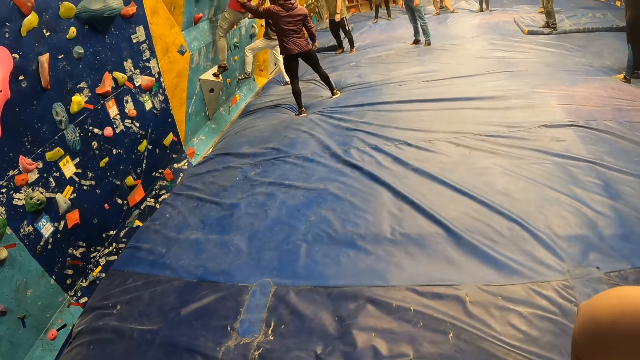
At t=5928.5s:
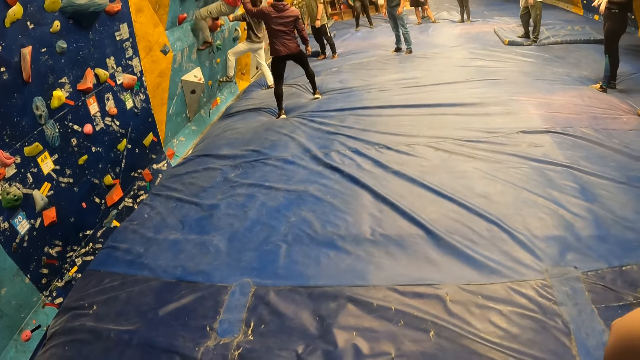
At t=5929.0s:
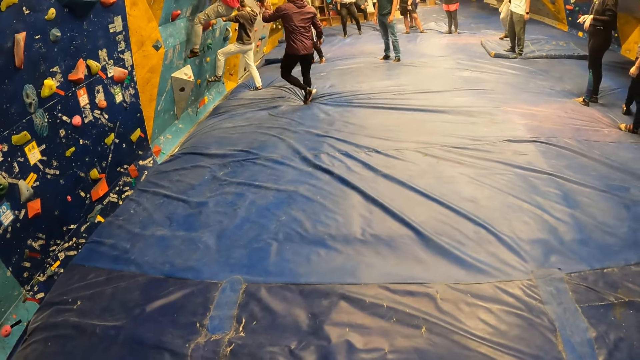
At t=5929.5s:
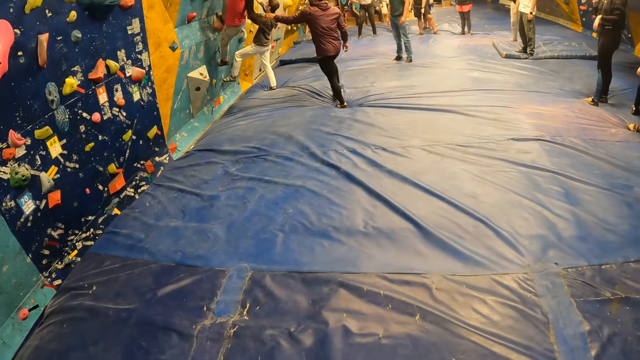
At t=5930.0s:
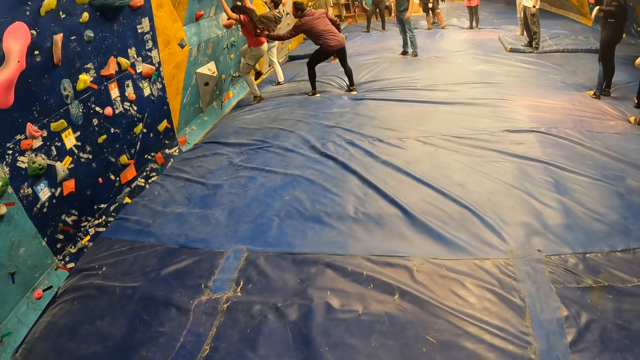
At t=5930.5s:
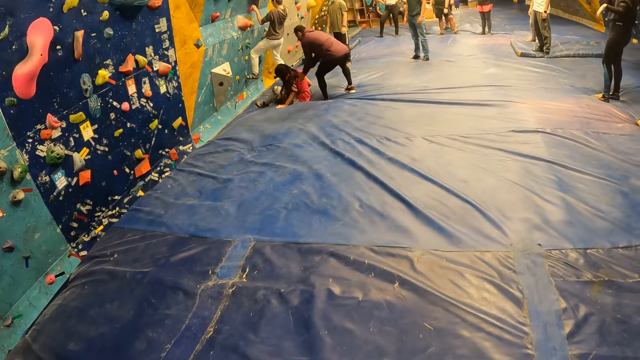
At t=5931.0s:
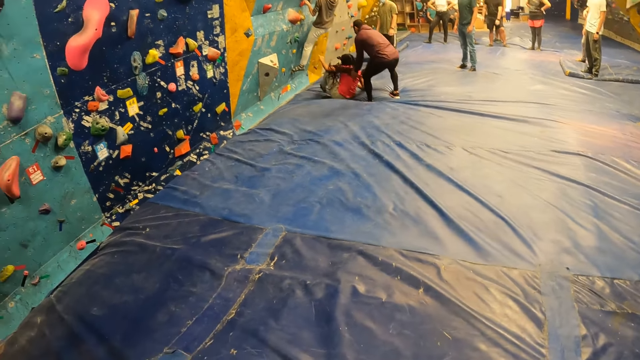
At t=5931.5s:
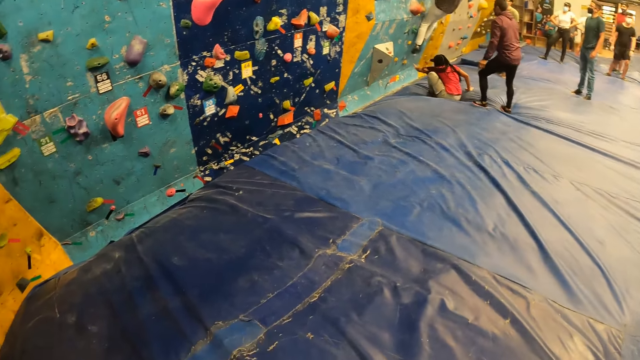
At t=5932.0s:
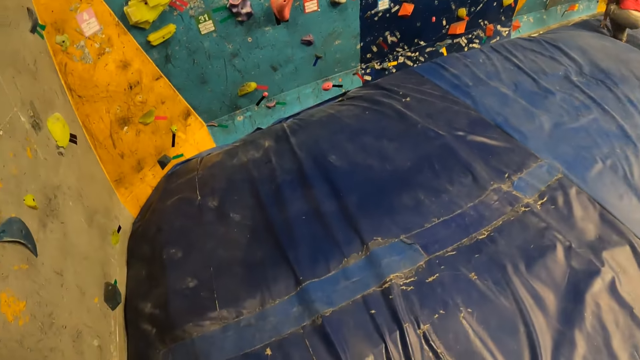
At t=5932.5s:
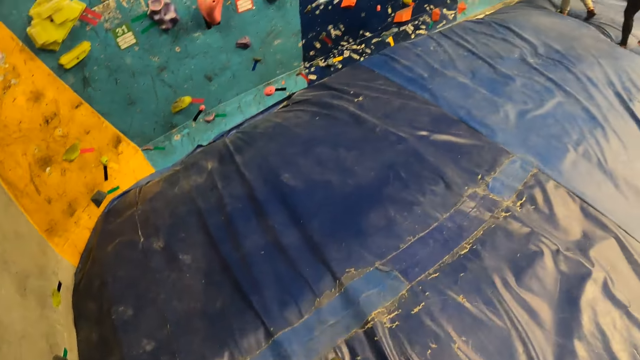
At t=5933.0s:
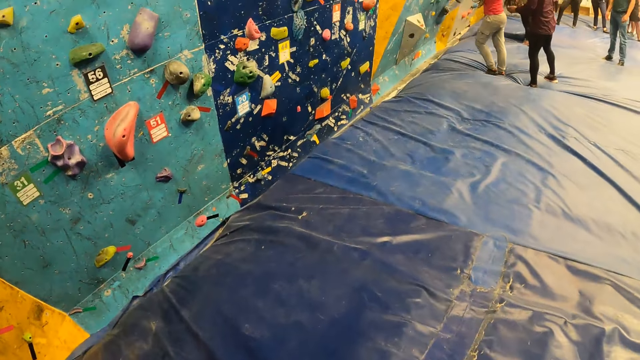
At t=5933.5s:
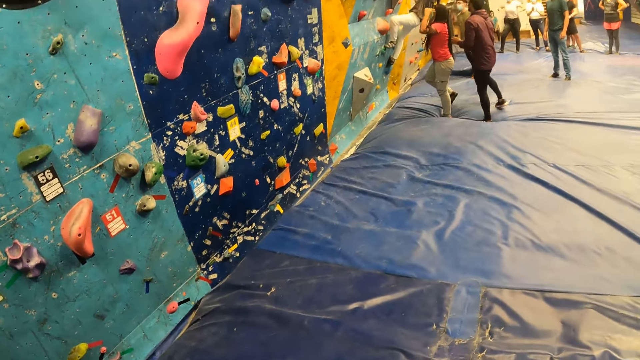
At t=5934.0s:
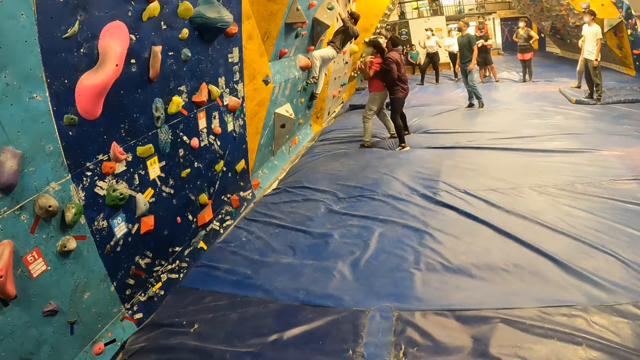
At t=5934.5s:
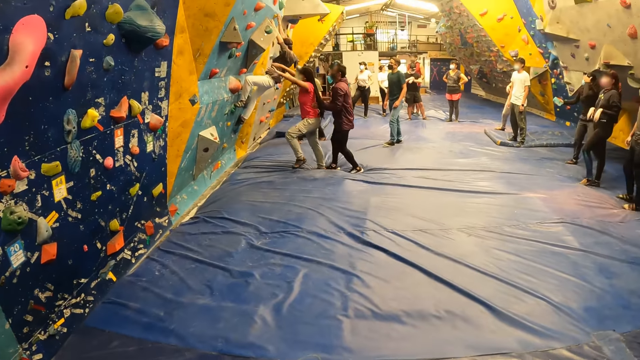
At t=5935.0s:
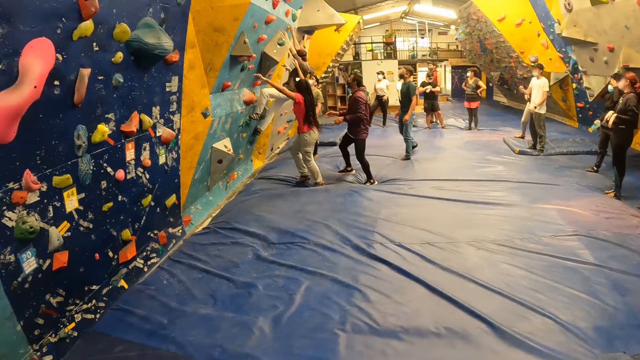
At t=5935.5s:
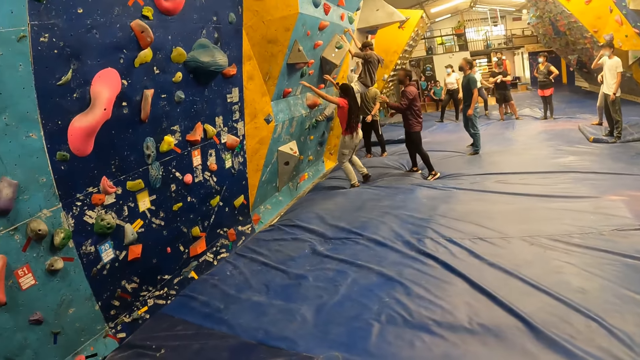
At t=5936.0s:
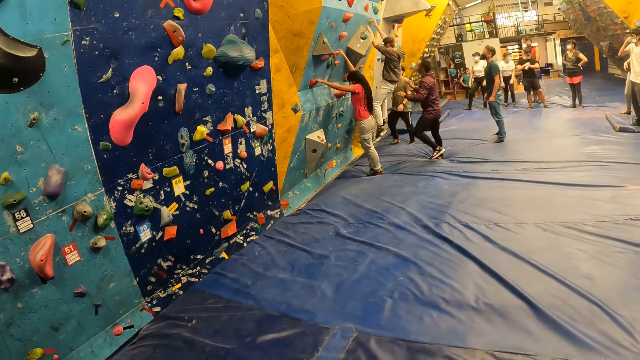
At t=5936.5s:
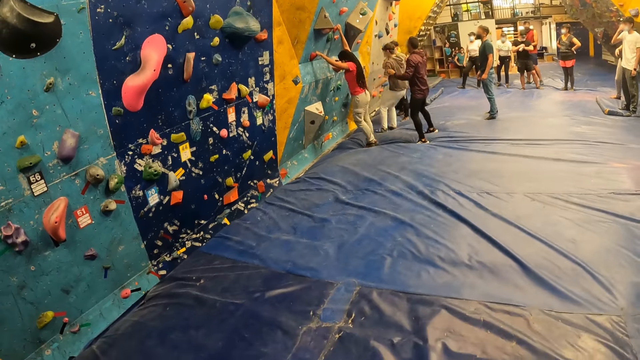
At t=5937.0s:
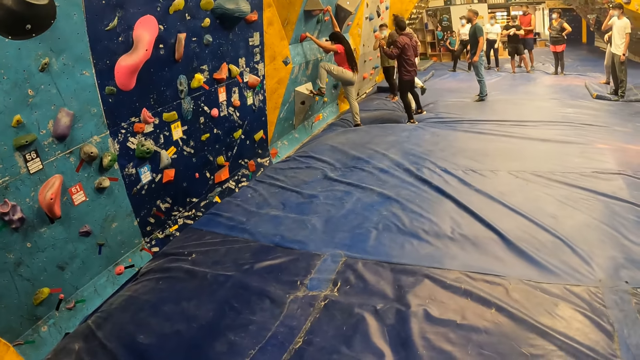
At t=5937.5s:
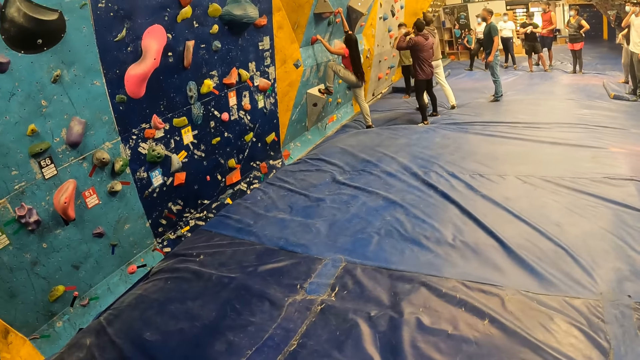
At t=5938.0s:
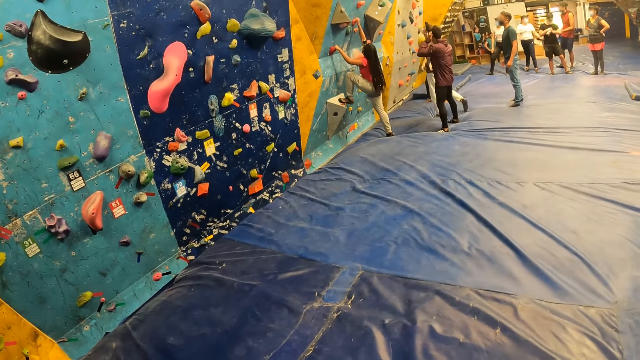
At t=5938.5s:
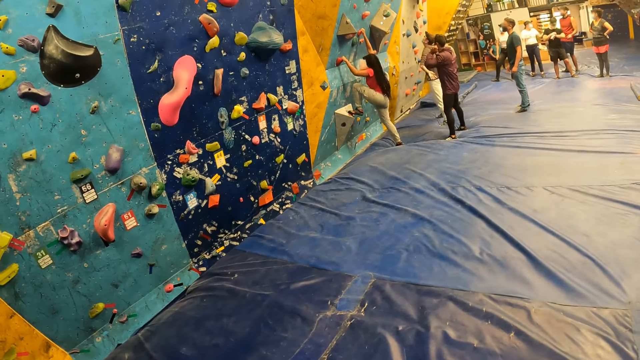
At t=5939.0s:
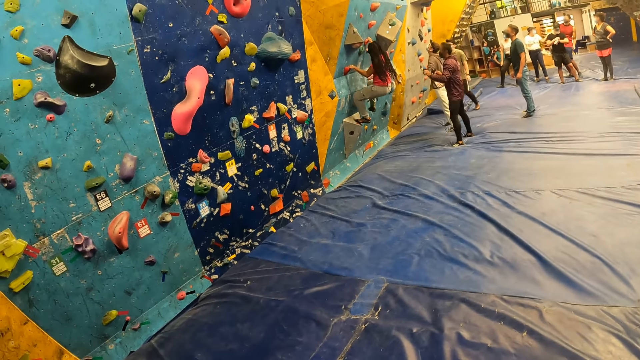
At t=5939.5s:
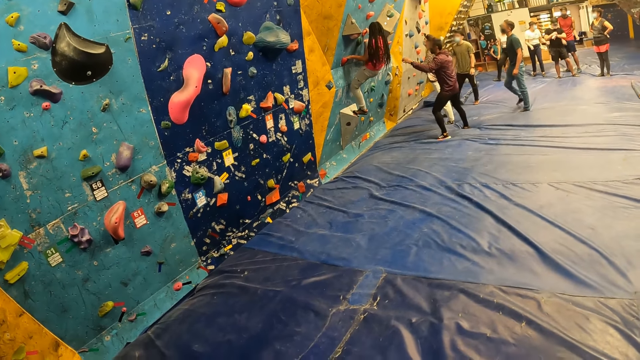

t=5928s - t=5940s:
The woman falls on the crash pad from the bouldering wall. A man touches the woman with both hands. The woman stands up from the crash pad. The woman adjusts her hair with both hands. The woman climbs the bouldering wall.

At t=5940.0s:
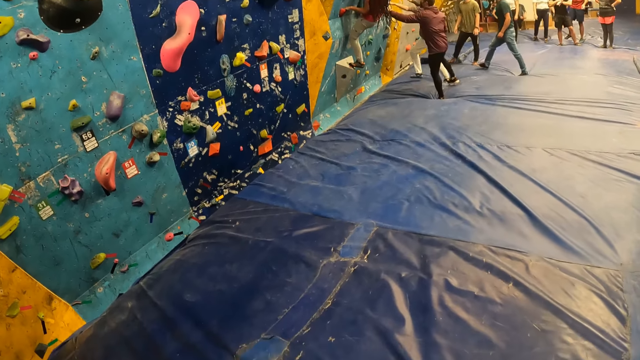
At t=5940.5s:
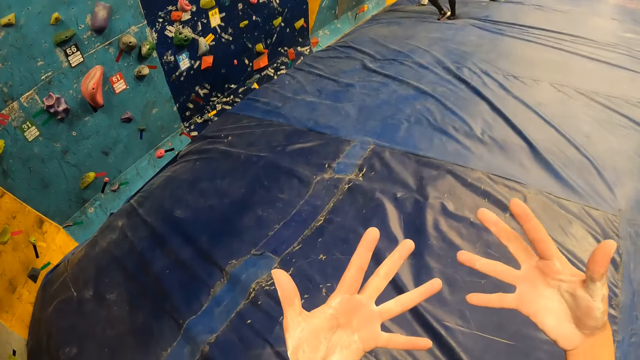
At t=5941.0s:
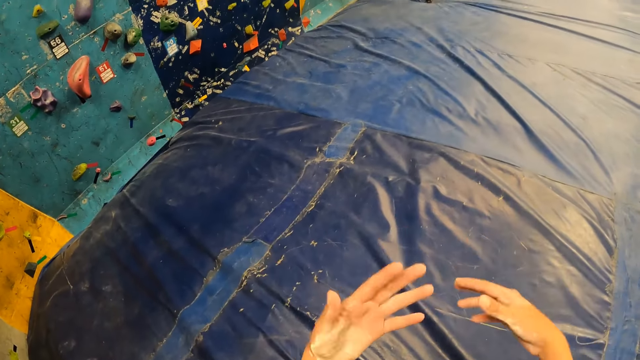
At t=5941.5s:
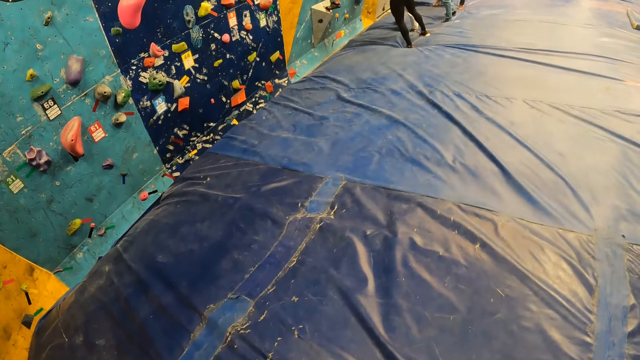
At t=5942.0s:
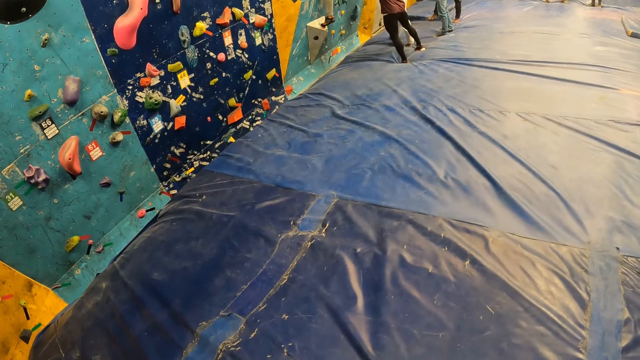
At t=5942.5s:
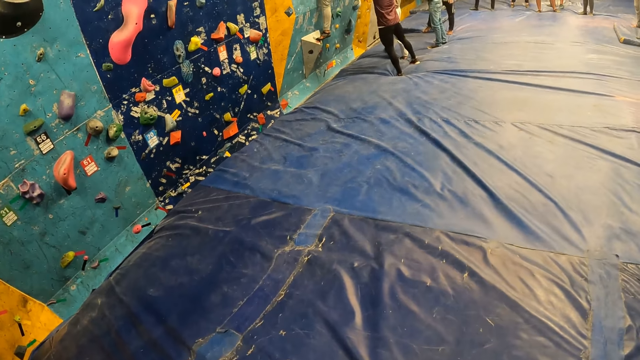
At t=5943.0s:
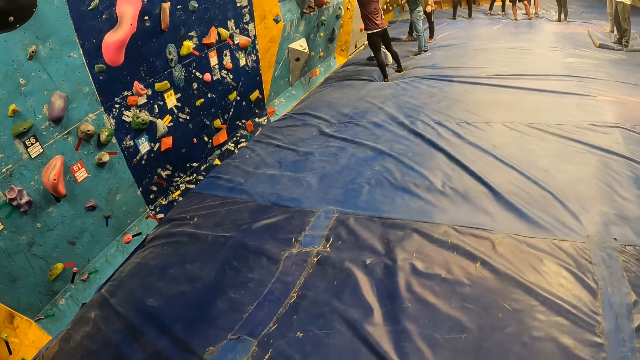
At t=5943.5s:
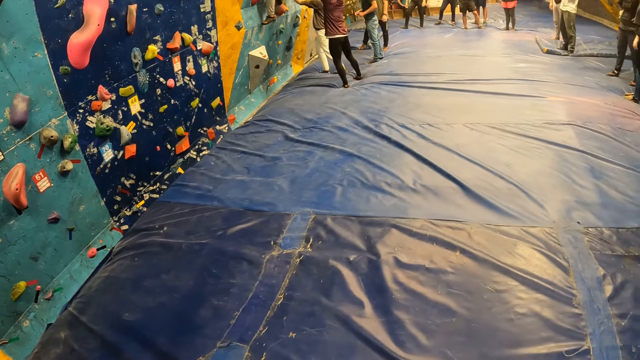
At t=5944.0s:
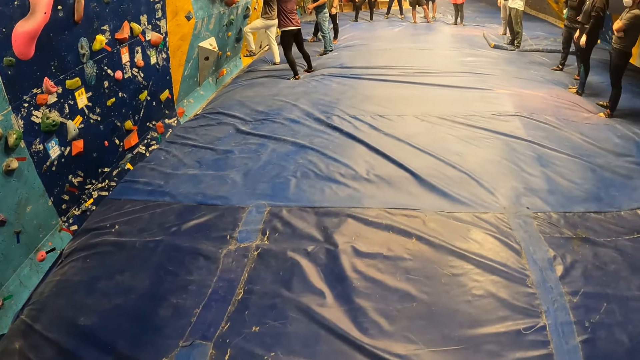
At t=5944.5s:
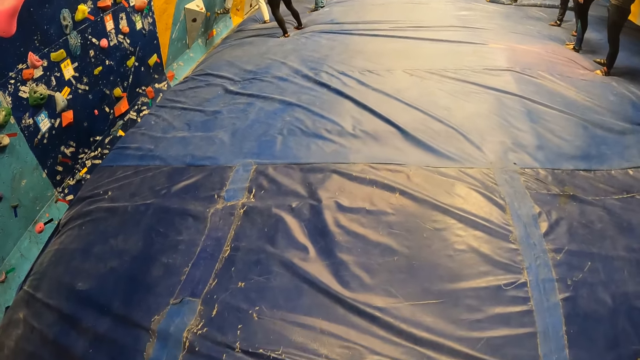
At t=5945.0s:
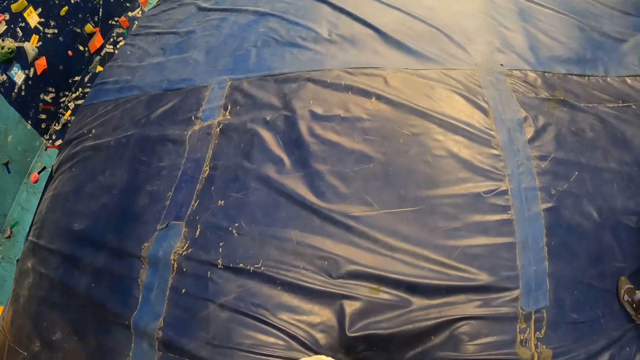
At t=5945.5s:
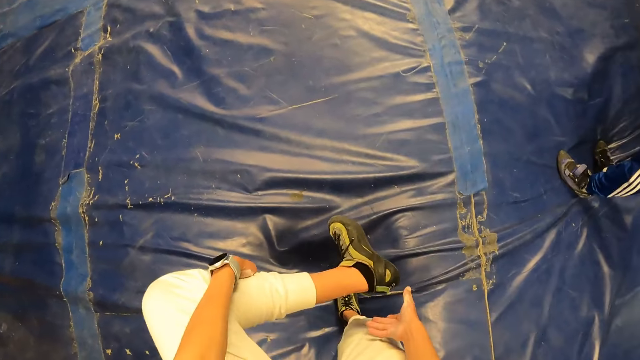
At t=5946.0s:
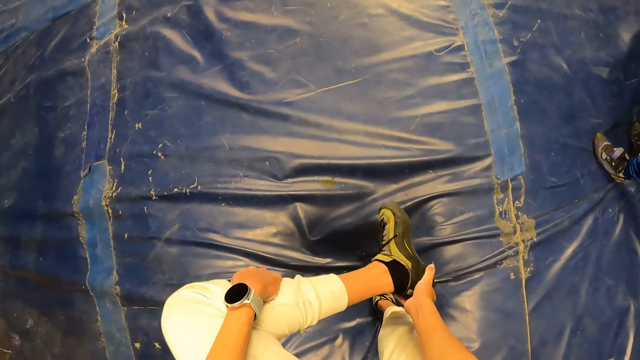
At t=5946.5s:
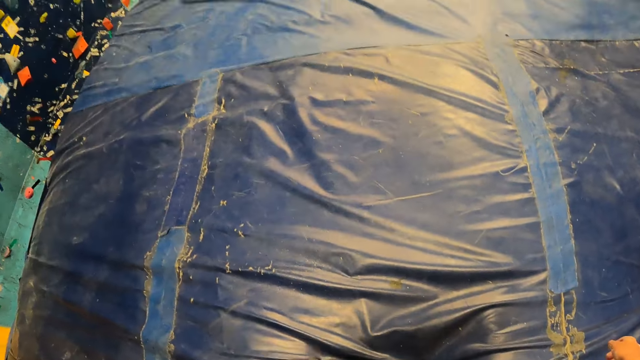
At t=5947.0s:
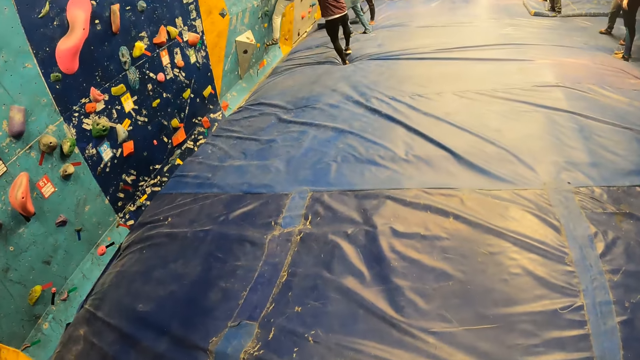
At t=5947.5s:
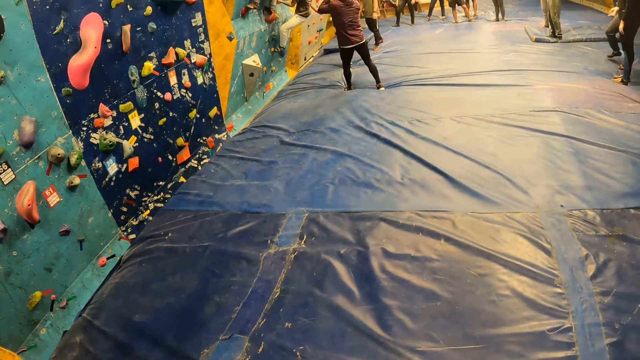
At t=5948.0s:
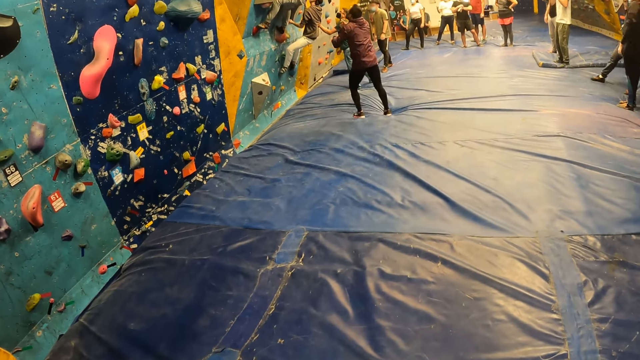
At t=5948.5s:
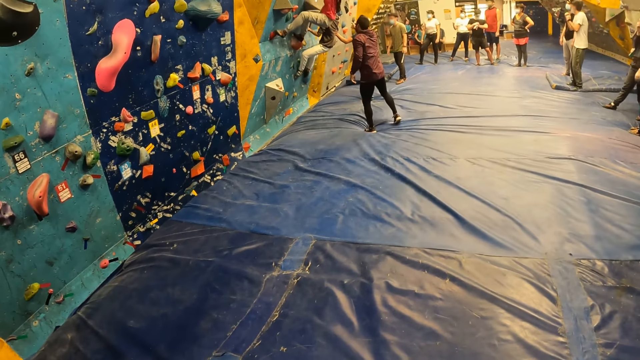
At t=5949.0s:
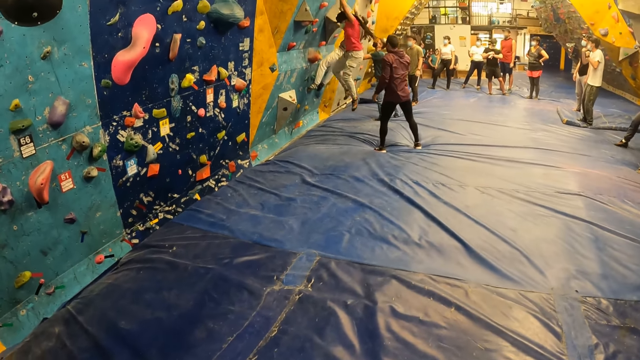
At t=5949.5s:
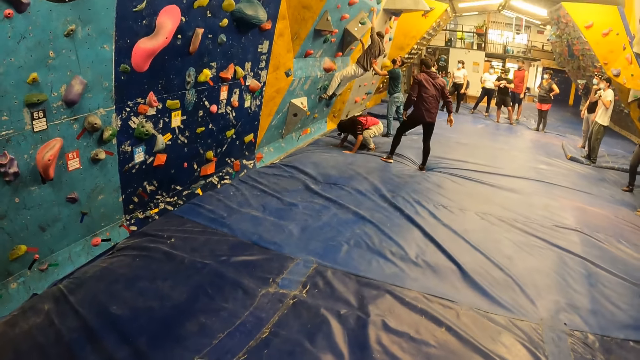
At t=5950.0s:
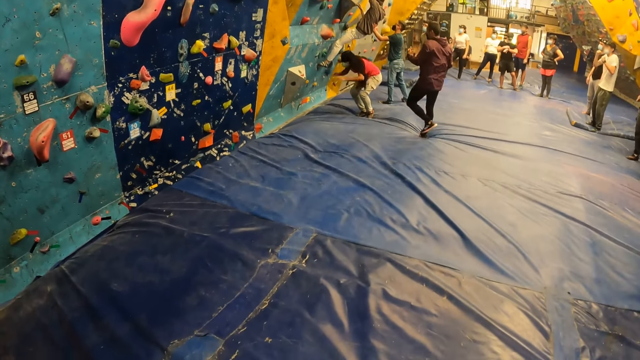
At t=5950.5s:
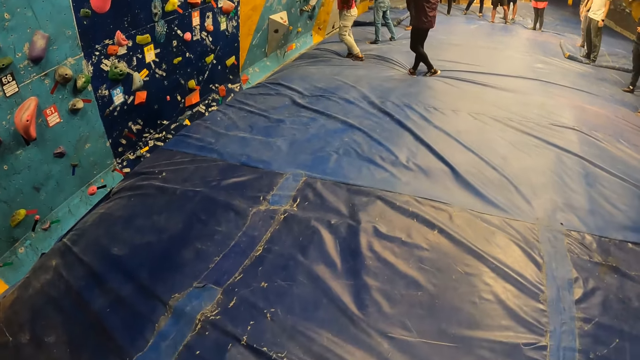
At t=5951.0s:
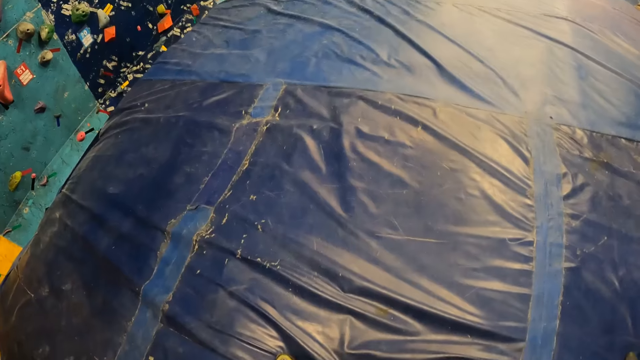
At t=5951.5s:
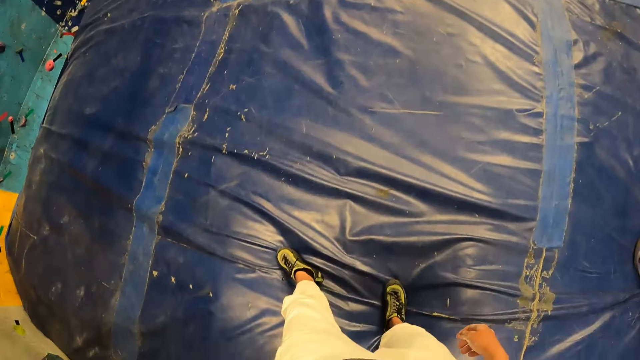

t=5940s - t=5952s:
The camera wearer looks at both palms. She lifts her left leg and adjusts a shoe on her left leg with her right hand. The woman jumps on the crash pad from the bouldering wall. The camera wearer adjusts her hair with both hands.
